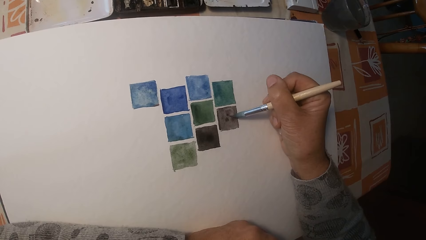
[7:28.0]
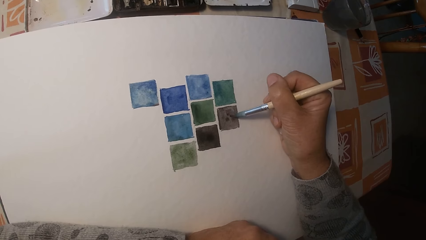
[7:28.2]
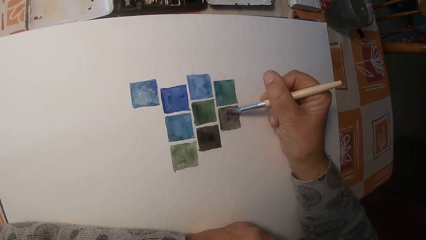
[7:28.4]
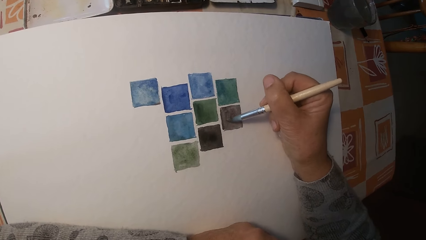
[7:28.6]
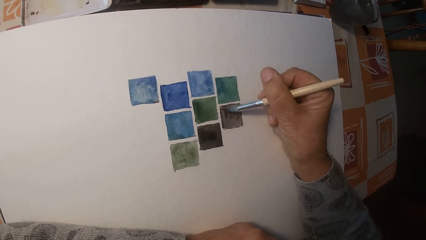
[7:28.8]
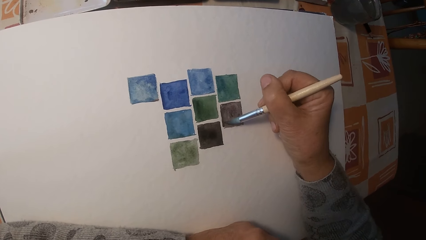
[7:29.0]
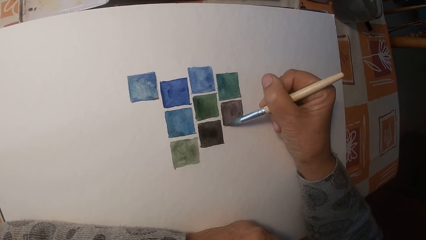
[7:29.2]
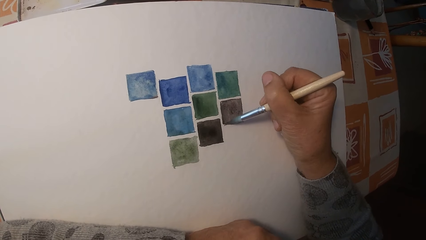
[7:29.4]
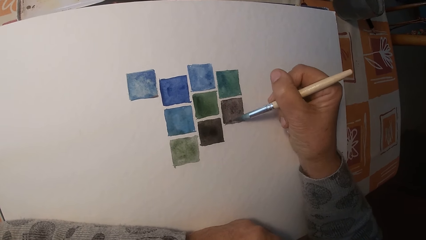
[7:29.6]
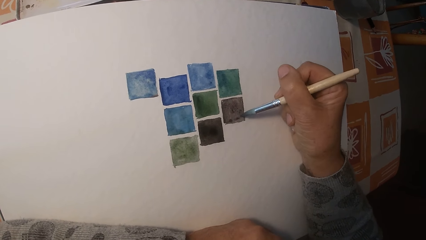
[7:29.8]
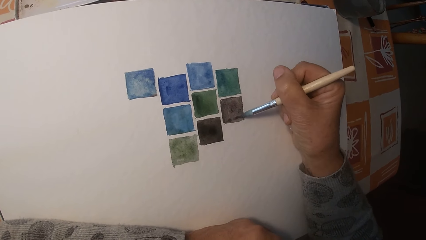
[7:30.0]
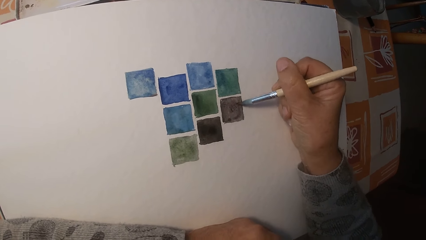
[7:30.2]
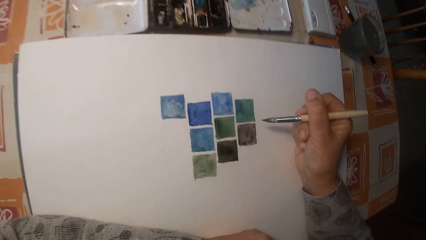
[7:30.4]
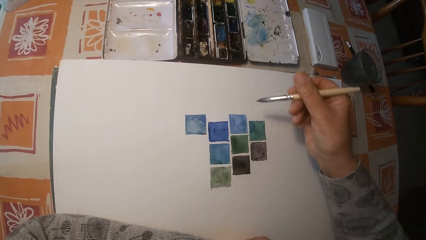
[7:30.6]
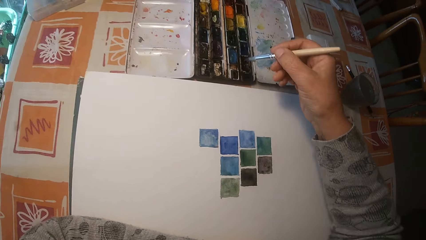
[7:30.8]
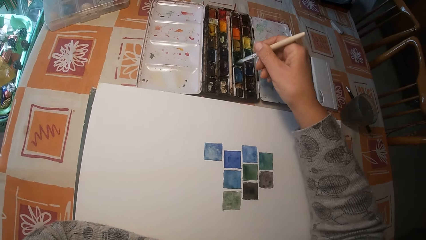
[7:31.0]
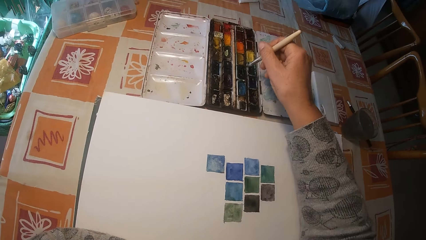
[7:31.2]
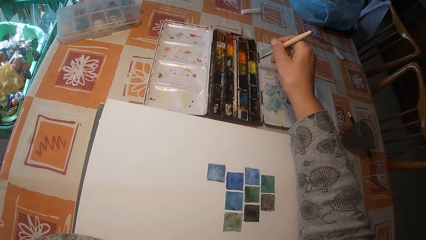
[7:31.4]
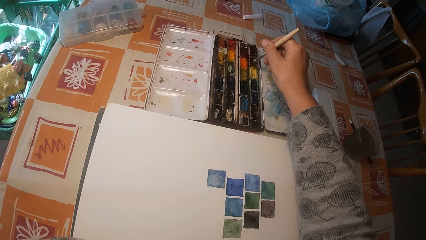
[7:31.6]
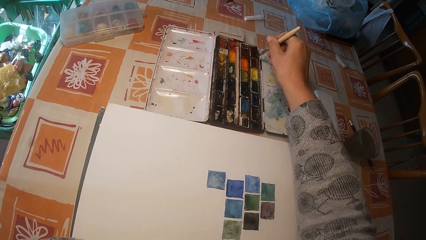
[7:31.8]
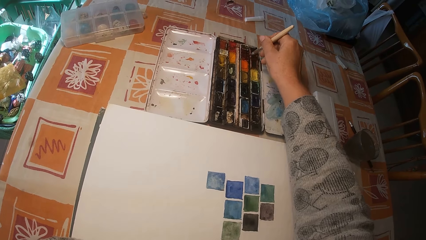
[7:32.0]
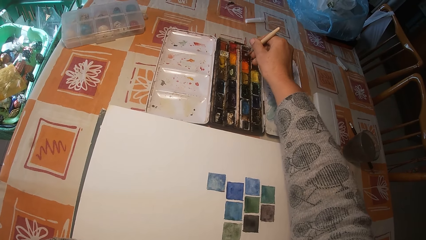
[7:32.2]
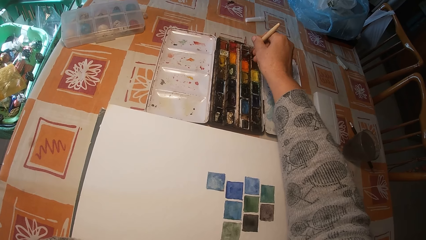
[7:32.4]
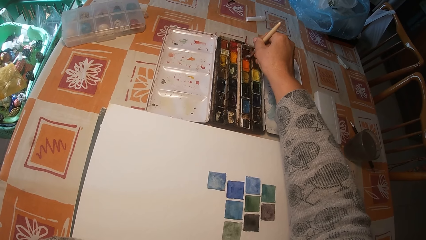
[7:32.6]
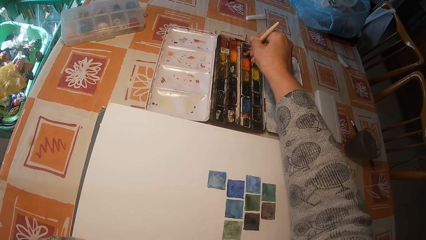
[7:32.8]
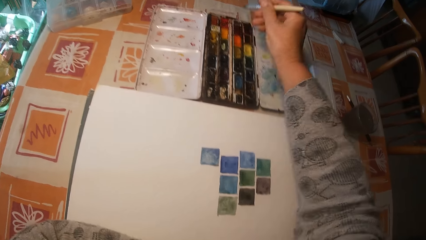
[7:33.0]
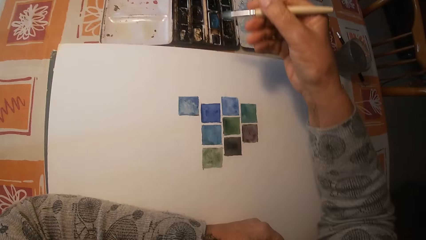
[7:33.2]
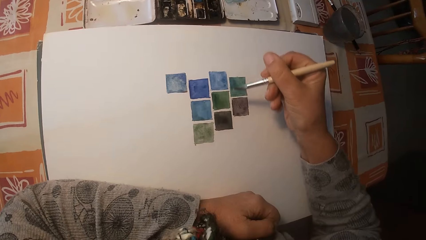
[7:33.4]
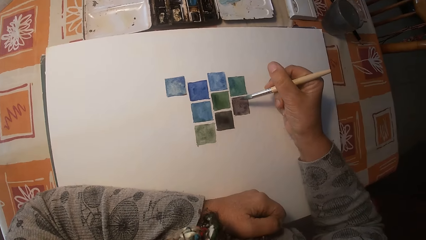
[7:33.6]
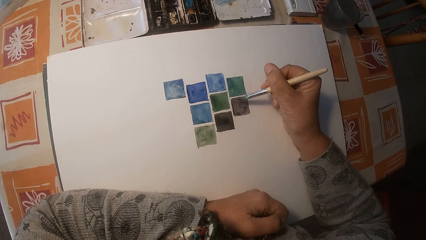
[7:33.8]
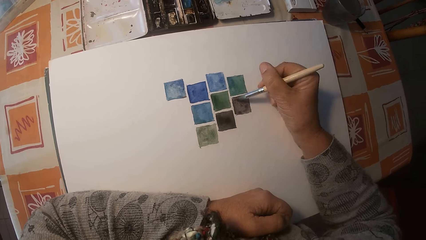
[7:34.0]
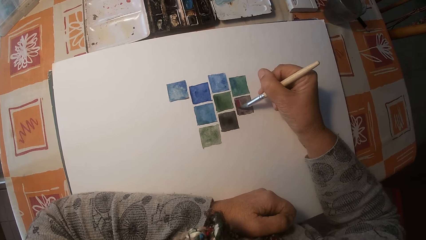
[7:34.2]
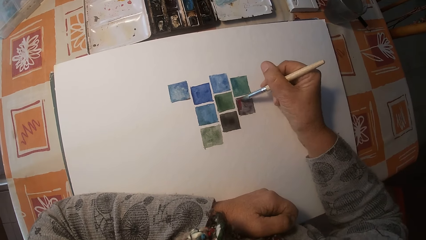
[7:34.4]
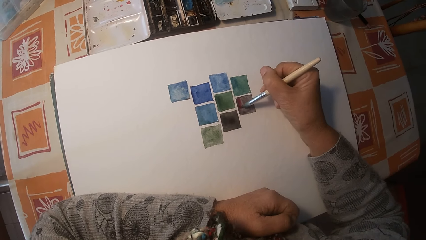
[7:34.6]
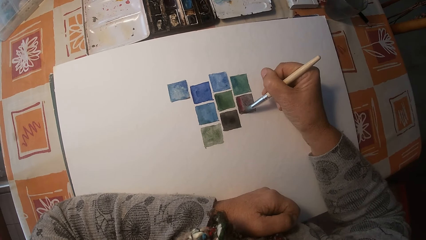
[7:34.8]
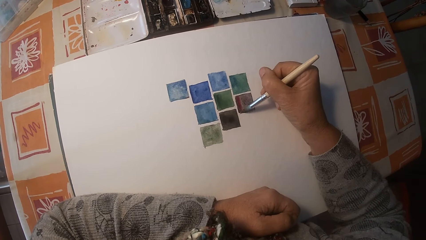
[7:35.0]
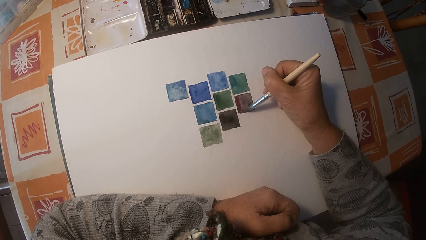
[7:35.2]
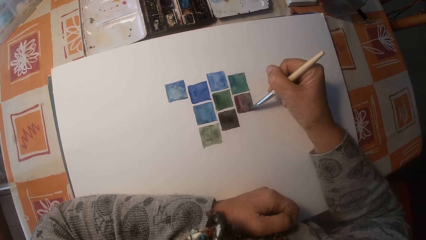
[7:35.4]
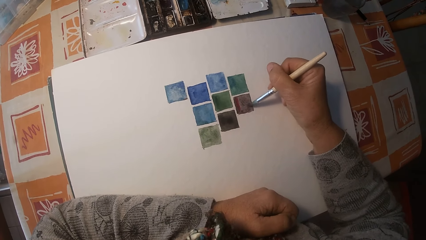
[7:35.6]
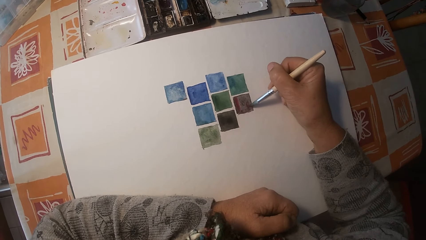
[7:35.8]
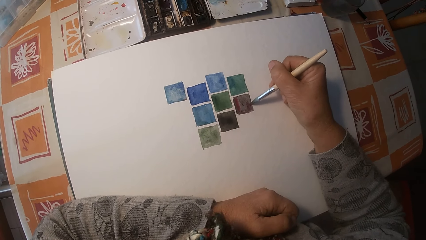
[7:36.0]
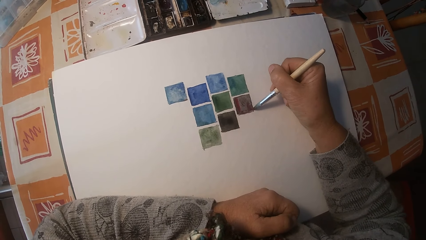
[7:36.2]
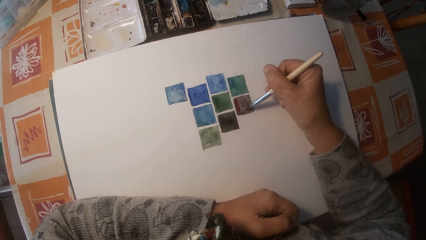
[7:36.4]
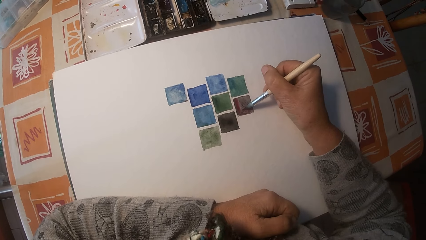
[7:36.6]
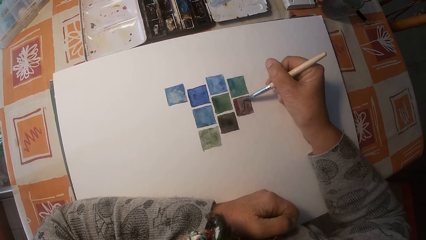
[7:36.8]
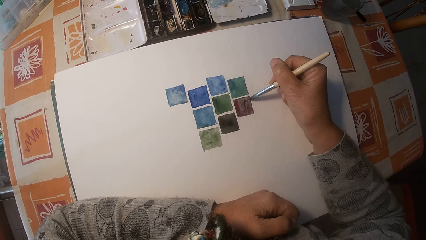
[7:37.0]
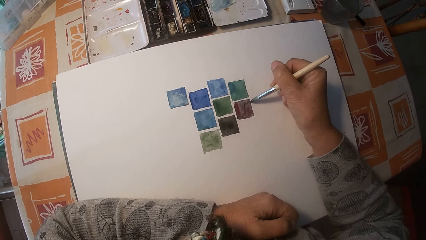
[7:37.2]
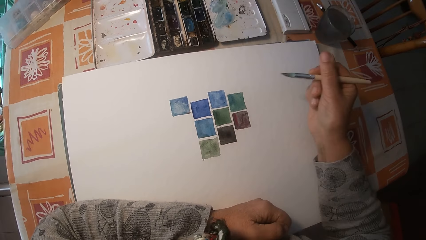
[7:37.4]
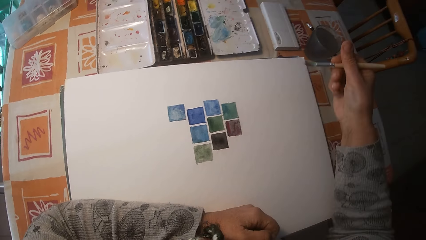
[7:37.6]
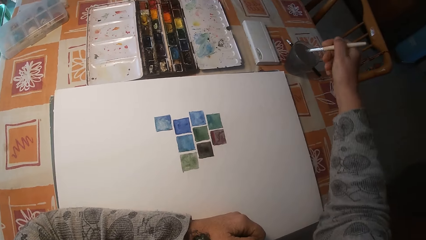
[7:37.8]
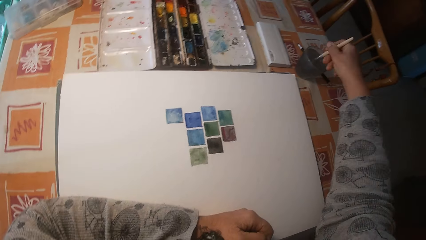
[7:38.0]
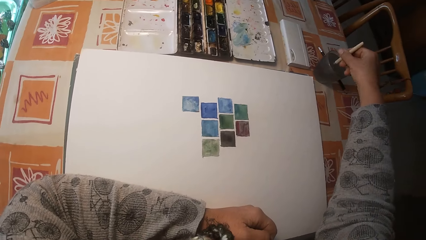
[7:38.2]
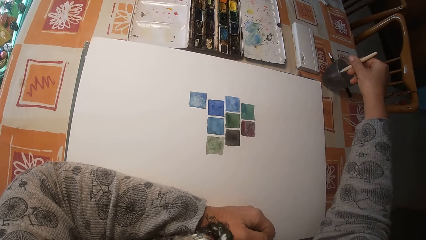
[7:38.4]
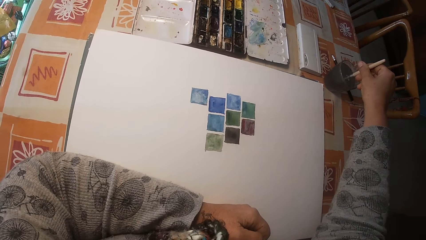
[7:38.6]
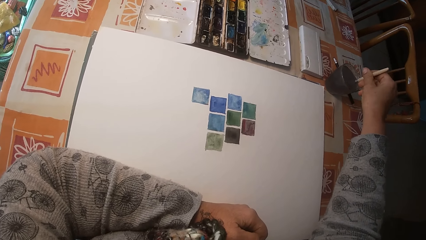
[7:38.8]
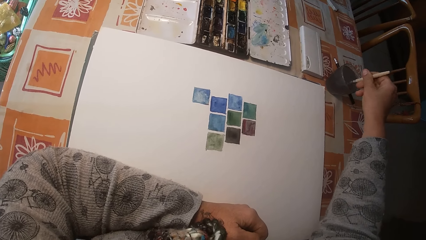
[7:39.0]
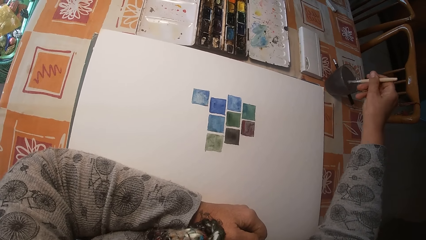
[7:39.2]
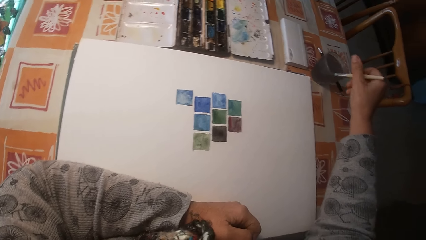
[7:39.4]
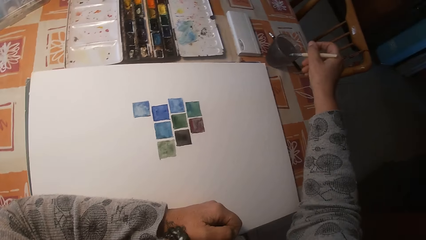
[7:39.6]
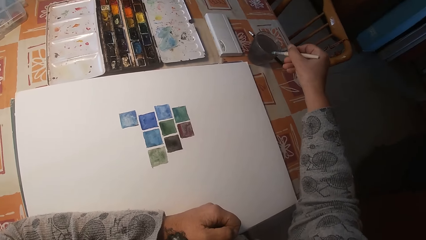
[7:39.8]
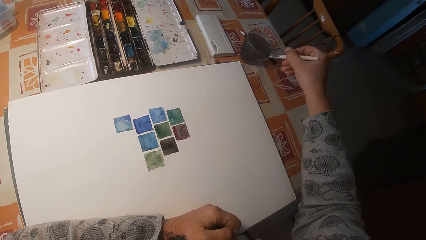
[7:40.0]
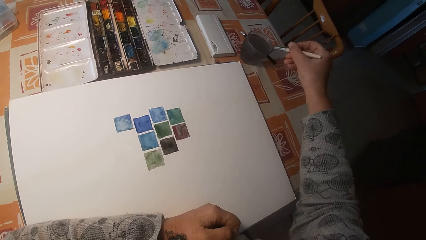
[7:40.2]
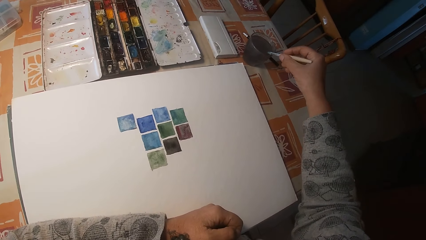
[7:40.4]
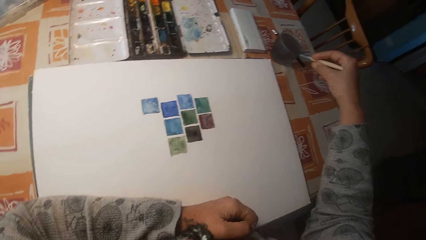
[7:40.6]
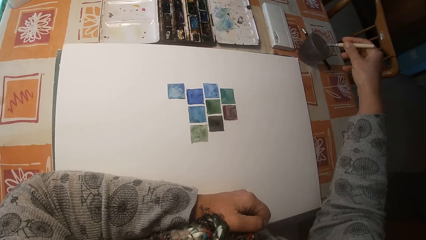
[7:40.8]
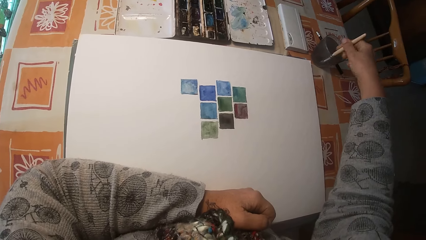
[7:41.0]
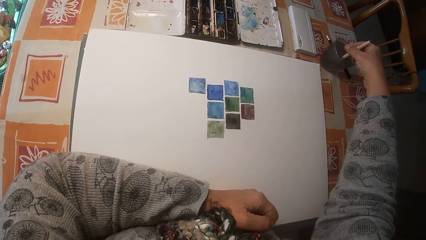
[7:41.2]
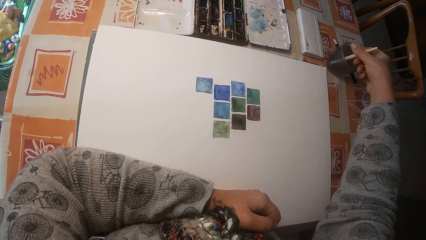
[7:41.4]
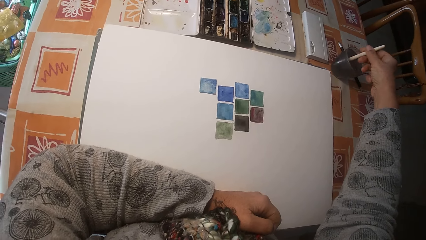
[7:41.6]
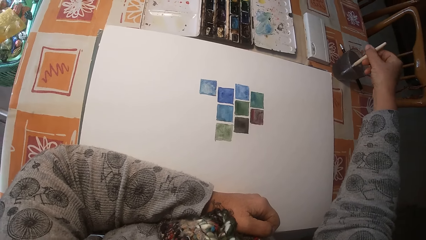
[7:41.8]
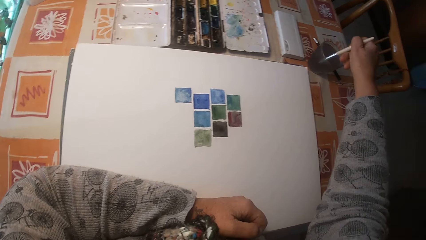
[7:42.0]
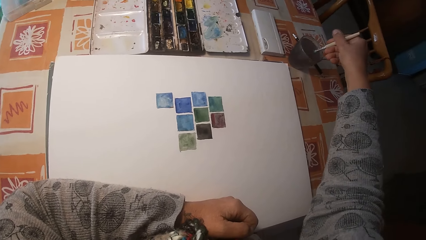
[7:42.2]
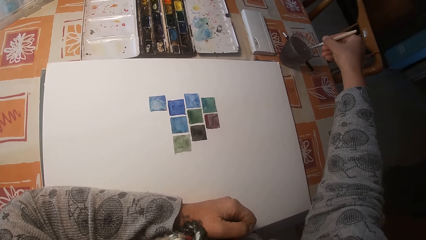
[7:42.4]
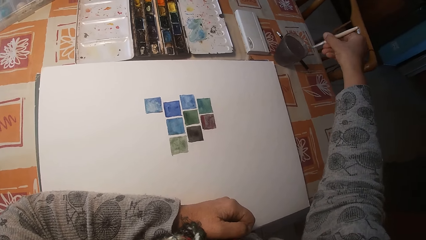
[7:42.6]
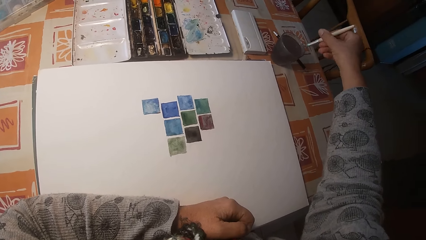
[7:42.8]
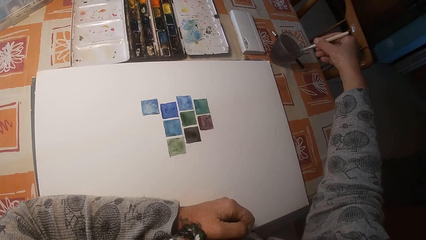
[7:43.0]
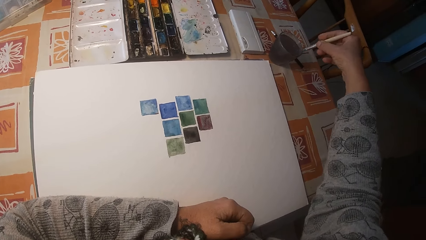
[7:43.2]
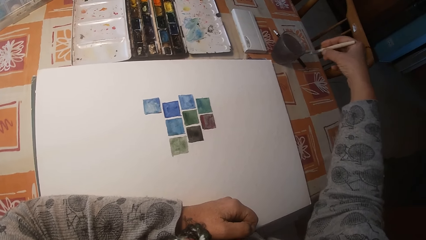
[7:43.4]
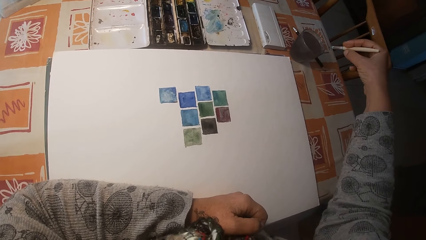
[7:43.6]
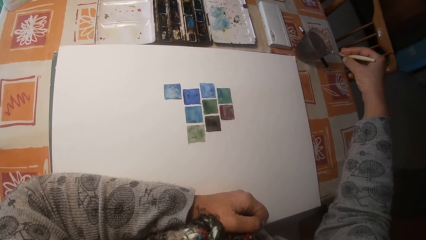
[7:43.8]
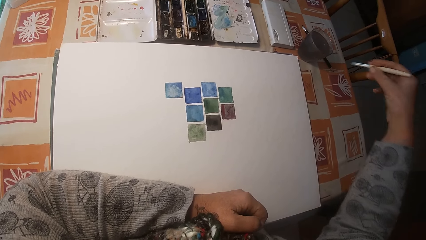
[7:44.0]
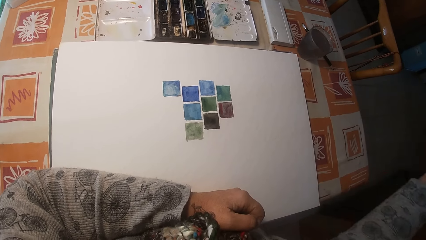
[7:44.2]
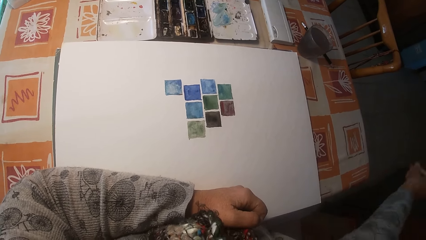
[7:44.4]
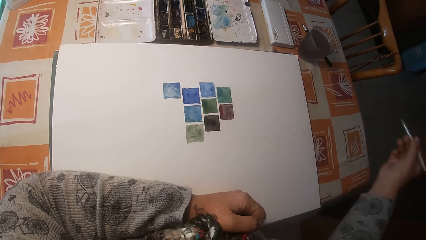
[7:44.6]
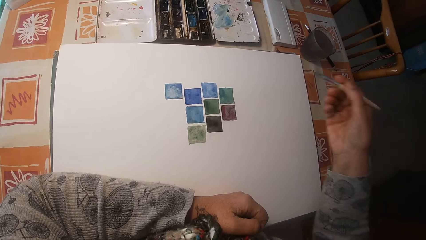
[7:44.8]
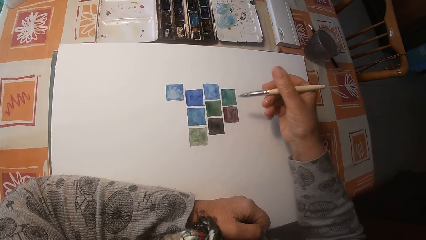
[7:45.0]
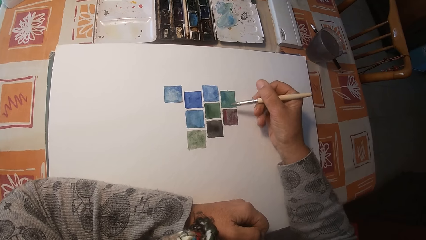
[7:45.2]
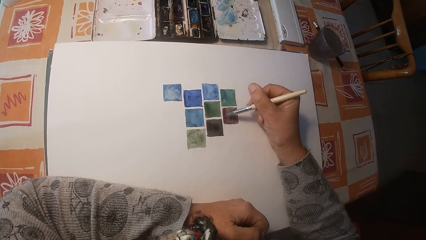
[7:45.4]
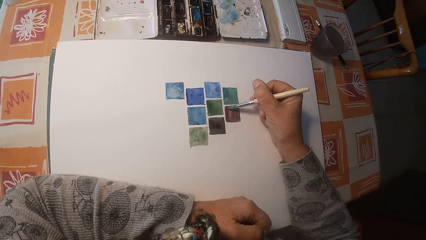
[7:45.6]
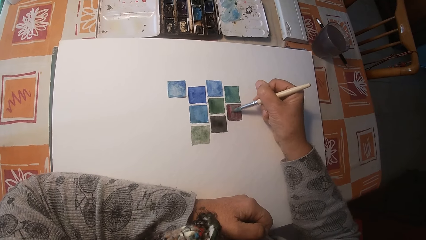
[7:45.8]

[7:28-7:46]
The camera wearer paints the drawing book with the brush. They remove the brush on the drawing book. They mix the paint on the paint box or gouache paint set with the brush. They remove the brush on the paint box. They paint the drawing book with the brush. They remove the brush on the drawing book. They swirl the brush in the cup of water. They wipe the brush on the edge of the cup of water. They swirl the brush in the cup of water. They wipe the brush on the edge of the cup of water. They shake the brush.
